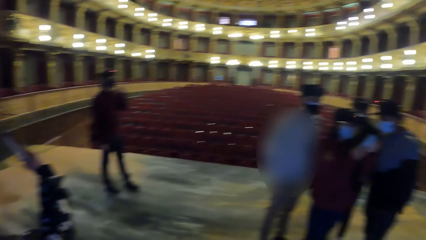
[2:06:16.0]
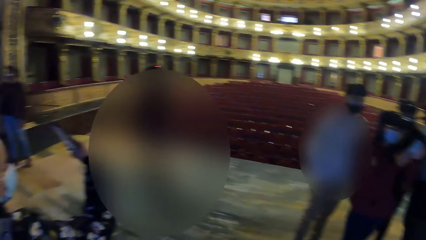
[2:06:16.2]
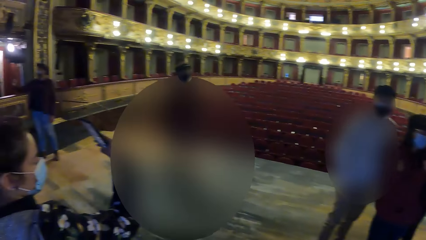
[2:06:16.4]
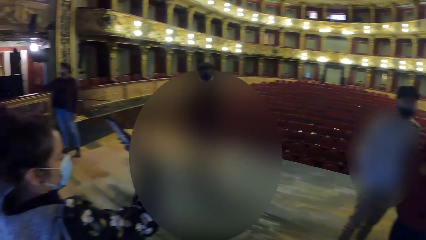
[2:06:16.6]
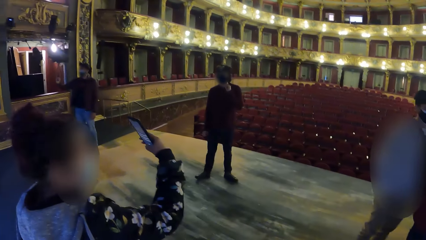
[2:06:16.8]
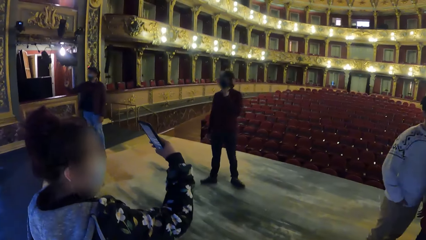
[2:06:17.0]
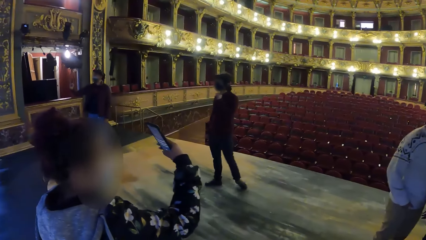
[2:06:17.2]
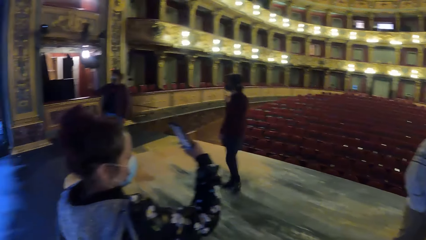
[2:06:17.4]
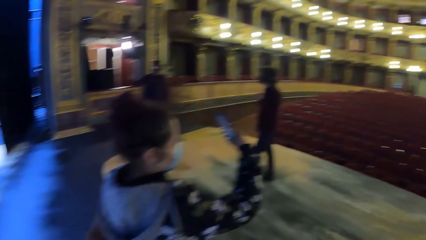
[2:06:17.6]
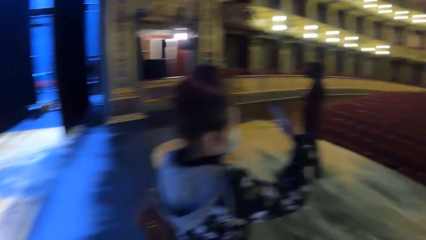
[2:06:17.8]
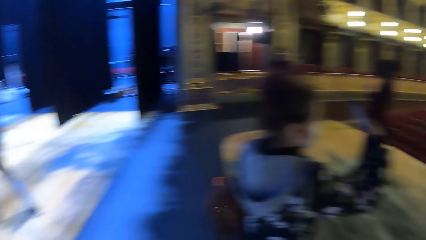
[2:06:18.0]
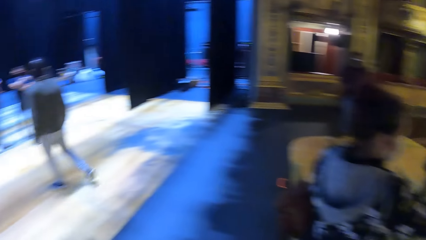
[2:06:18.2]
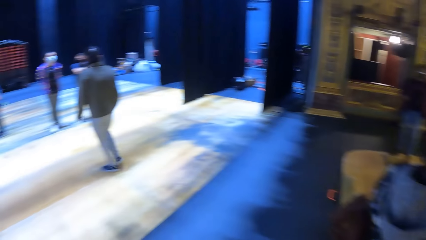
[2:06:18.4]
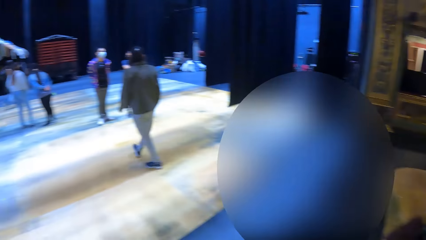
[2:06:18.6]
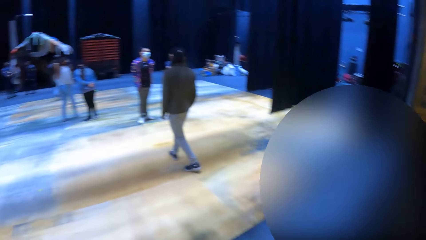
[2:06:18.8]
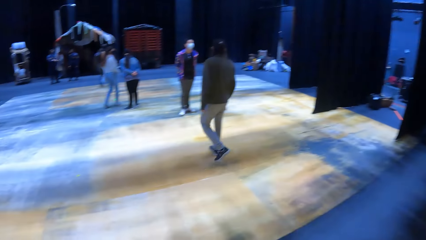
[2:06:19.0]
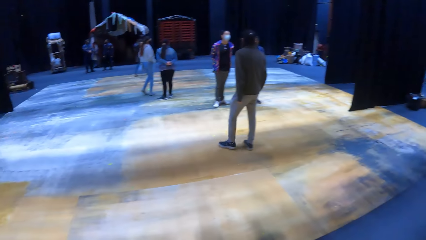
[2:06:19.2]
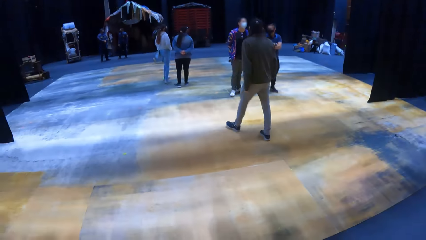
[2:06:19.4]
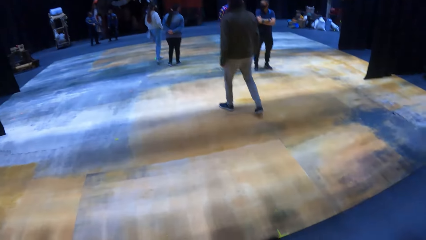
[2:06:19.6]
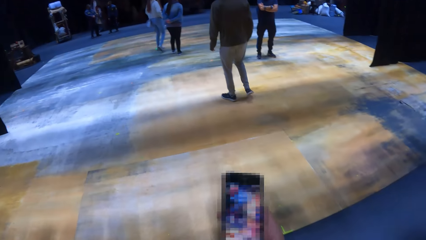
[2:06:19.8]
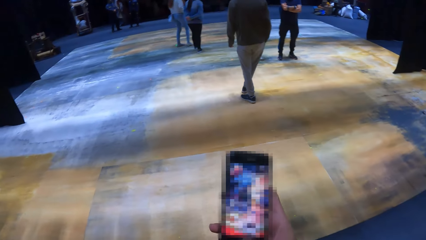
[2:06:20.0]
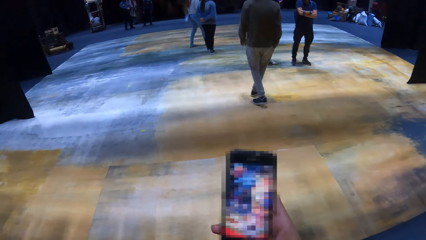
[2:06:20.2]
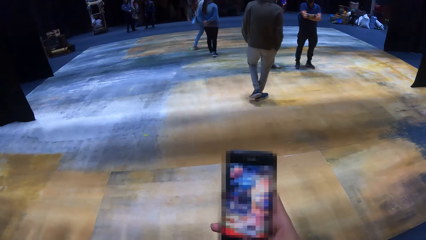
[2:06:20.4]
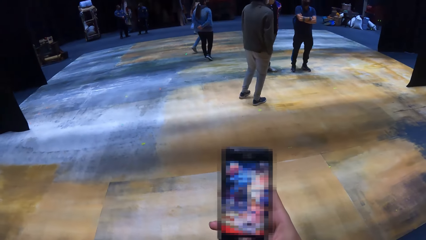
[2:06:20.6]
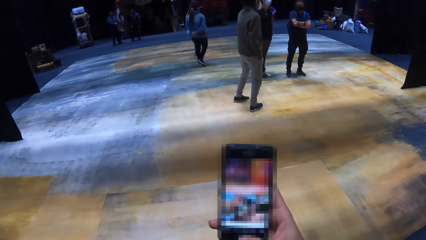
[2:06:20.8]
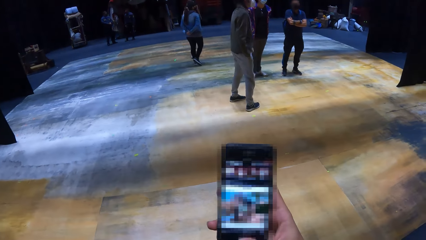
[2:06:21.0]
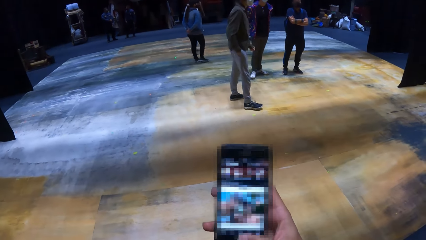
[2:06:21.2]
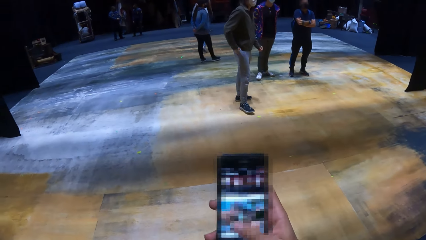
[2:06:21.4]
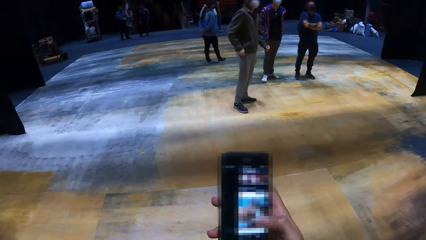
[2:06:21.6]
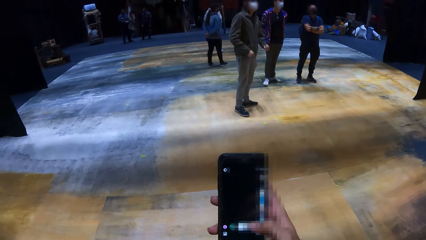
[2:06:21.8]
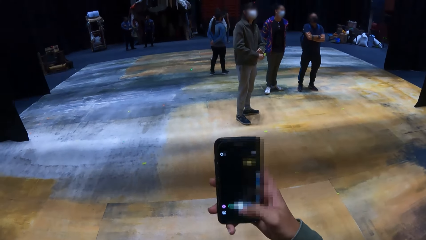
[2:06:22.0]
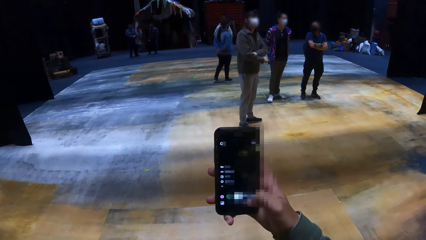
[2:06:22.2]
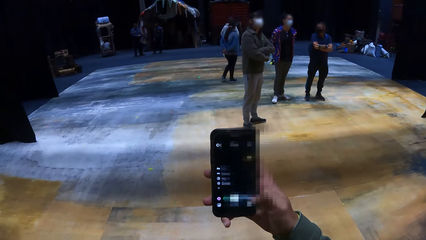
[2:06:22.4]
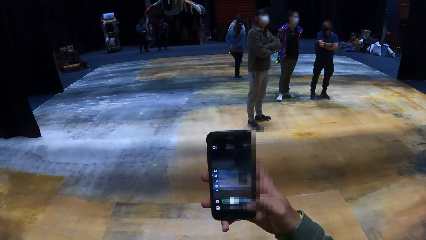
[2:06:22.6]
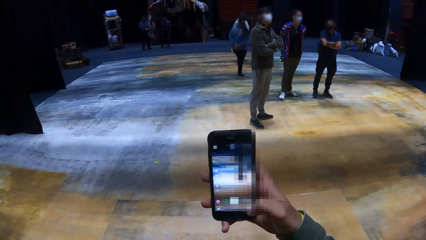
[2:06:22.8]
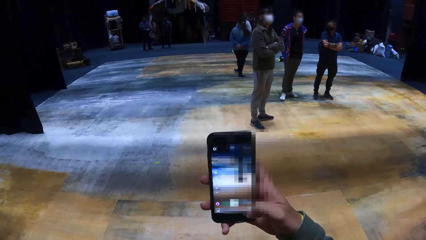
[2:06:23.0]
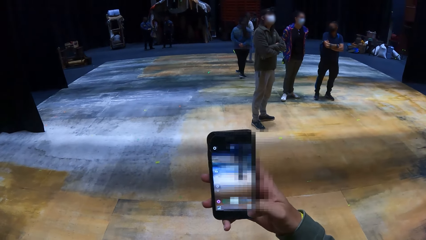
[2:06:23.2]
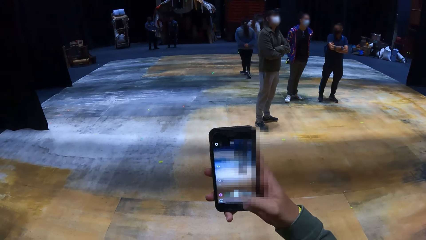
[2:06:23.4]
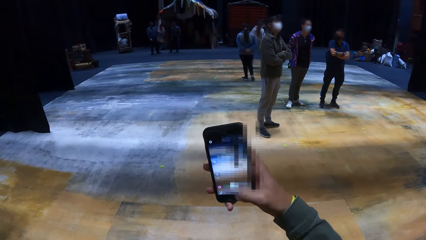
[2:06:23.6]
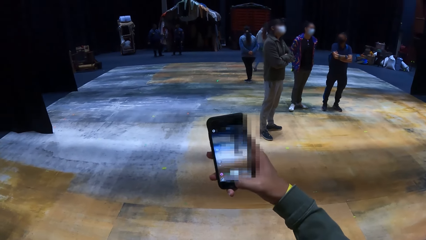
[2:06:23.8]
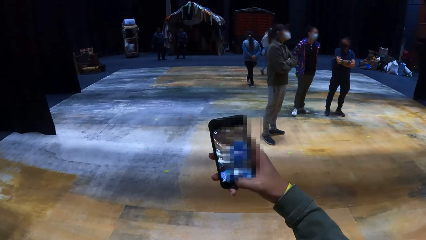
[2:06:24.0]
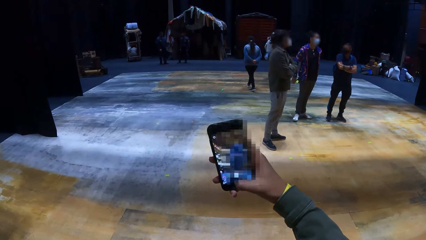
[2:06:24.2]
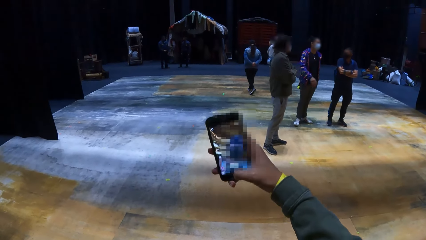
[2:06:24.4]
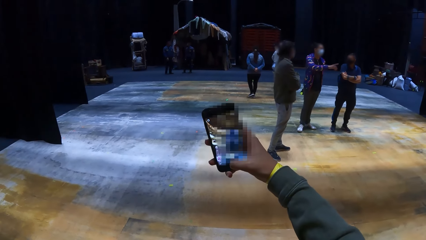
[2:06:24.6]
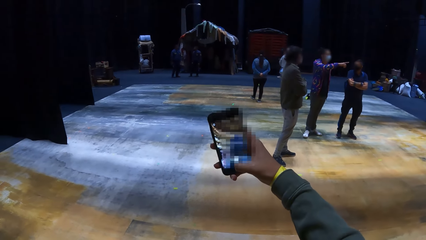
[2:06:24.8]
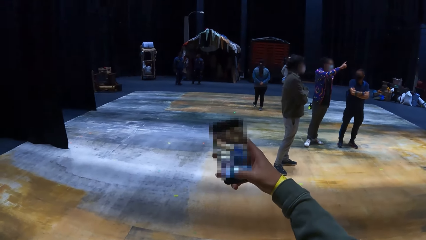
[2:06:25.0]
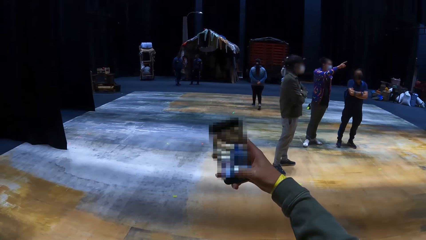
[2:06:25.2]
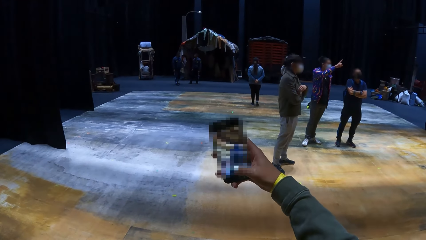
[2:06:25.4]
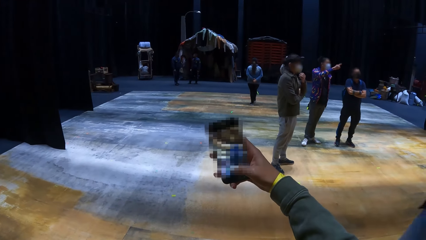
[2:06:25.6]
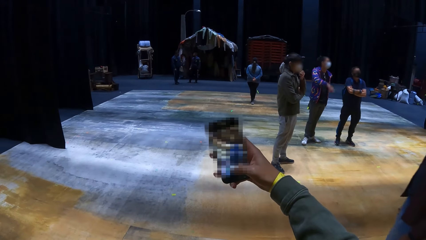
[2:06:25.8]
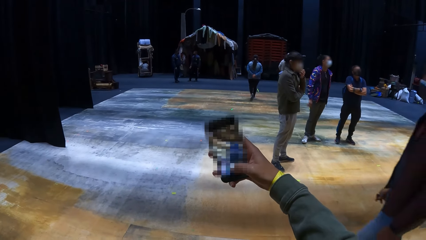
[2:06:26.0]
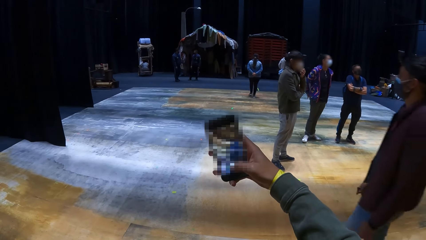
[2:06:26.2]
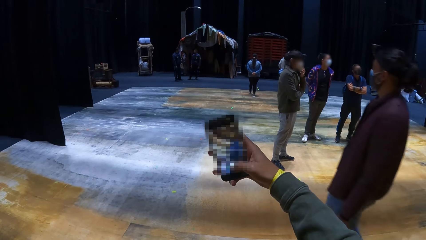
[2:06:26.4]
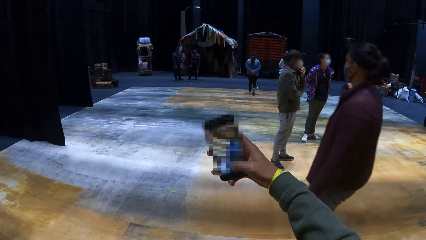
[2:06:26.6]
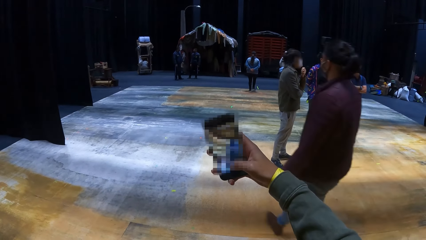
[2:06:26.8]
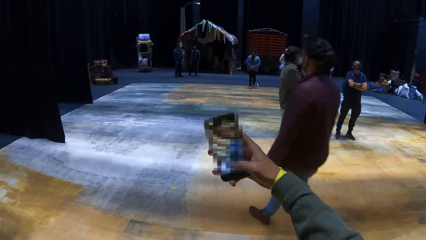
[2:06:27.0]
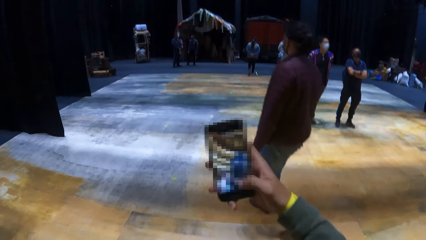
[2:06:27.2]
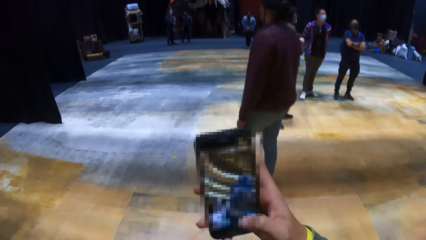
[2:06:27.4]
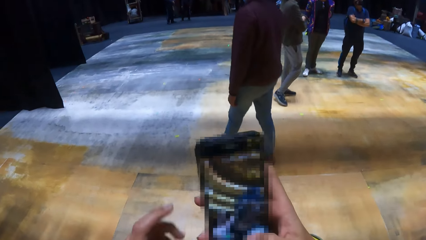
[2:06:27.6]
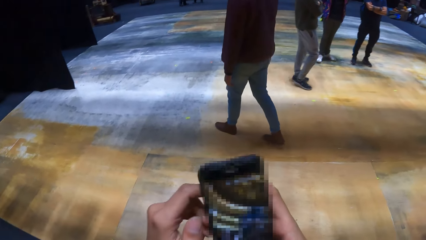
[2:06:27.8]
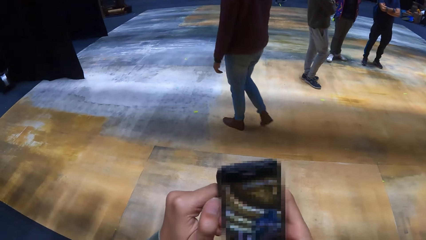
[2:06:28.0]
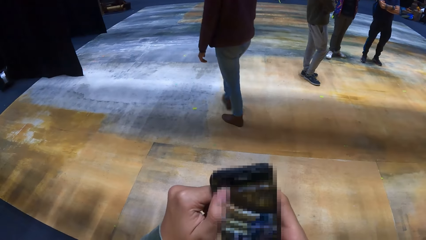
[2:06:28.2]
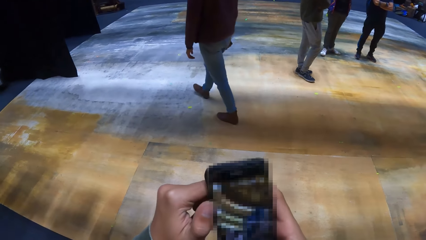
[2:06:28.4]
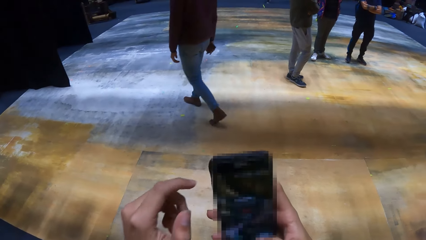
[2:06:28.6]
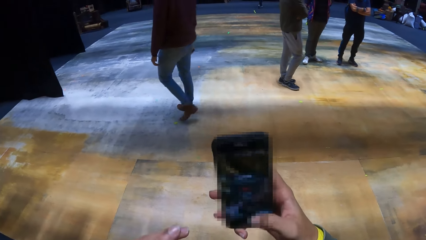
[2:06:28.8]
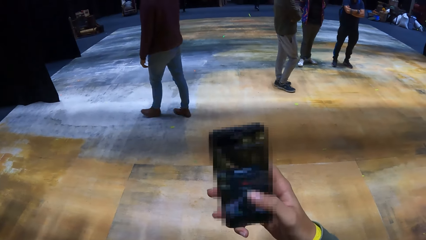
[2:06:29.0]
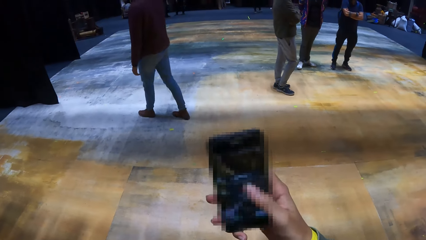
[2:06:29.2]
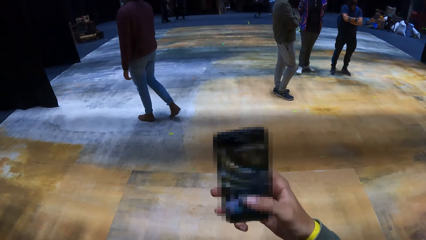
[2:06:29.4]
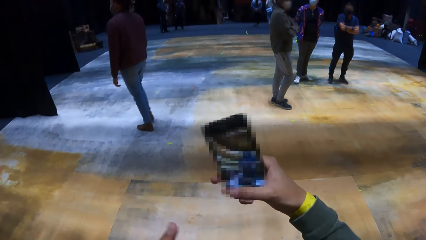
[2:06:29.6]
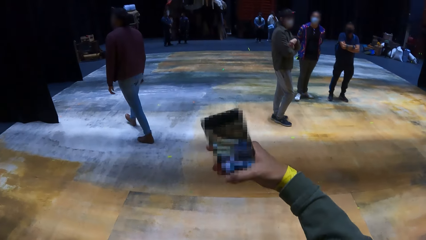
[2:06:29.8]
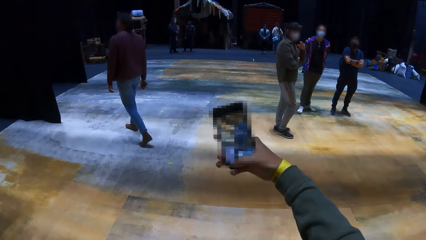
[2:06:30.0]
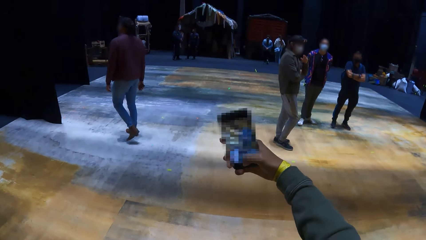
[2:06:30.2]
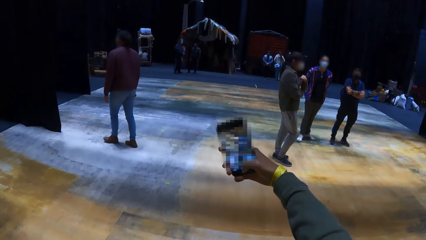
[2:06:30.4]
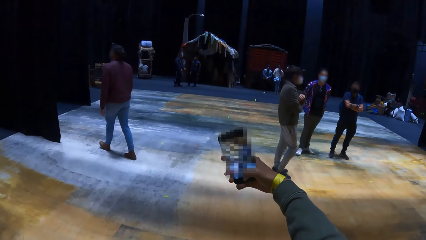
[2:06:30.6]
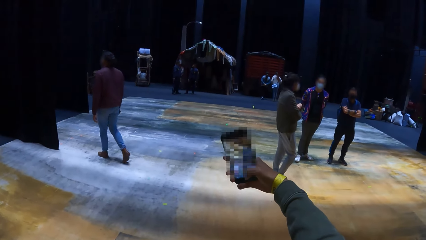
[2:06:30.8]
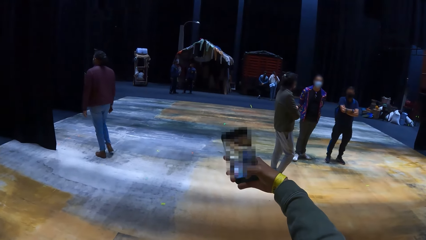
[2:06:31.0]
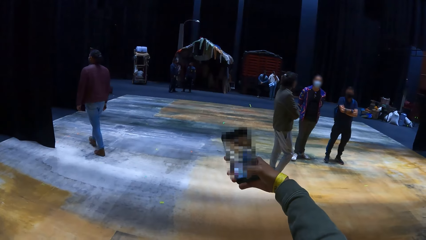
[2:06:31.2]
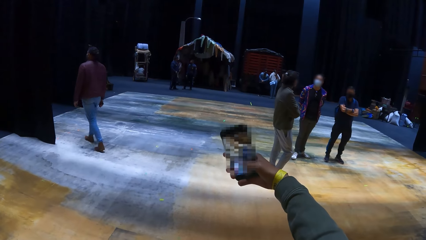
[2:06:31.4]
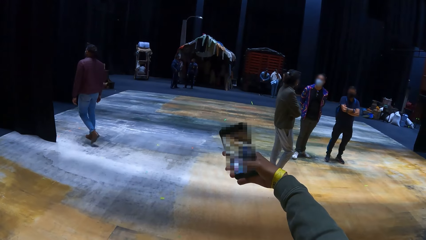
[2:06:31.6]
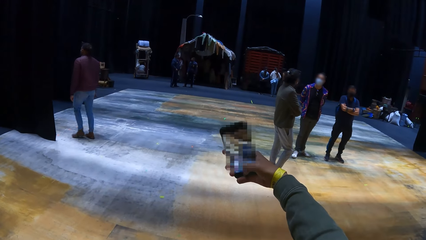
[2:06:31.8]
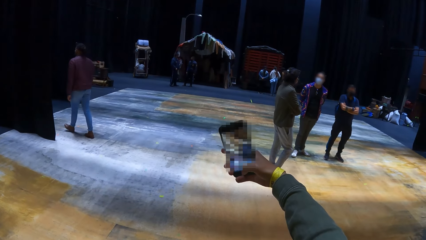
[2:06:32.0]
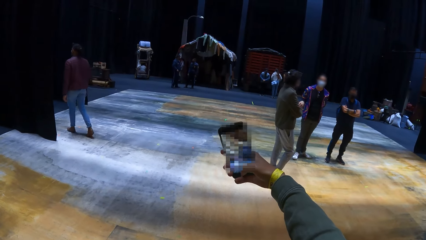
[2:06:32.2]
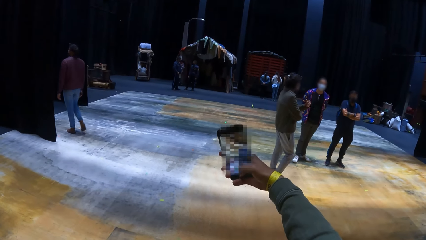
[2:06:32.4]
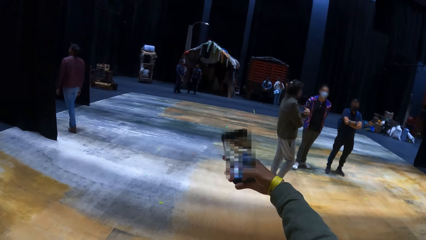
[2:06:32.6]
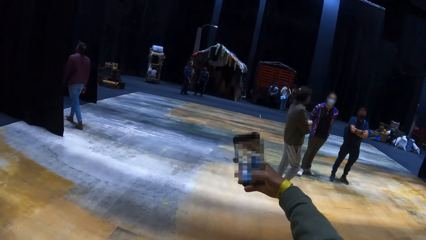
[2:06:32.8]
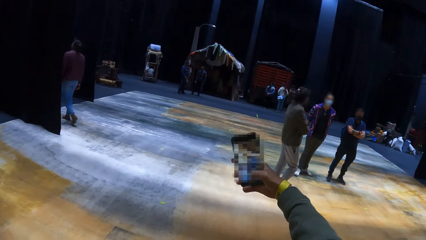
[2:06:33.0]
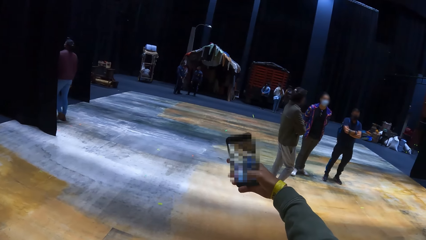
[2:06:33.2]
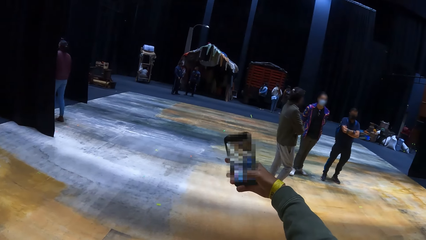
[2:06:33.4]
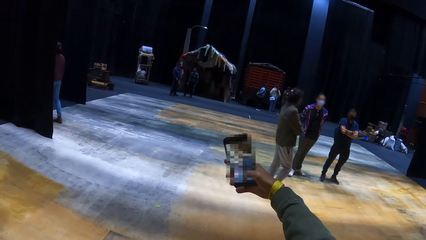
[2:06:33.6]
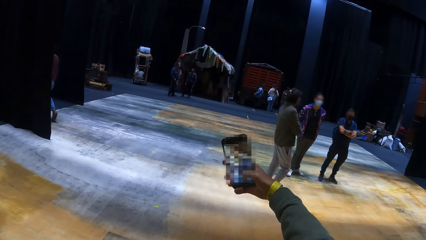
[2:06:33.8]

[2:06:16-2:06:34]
A man walks away from the camera wearer. The camera wearer operates a phone with her right hand. The man folds his arms on his chest. The camera wearer takes a selfie. The man touches his face with his left hand. Another man walks past the camera wearer. The camera wearer operates the phone in his right hand with both hands. They operate the phone with his right hand. The man gesticulates with his left hand. The camera wearer takes a selfie.
